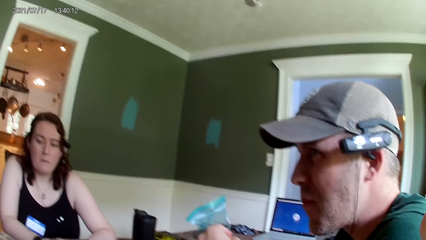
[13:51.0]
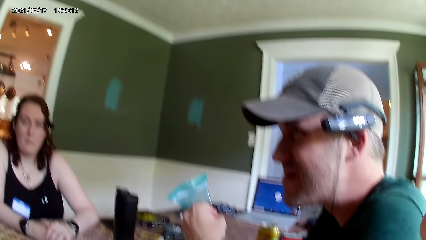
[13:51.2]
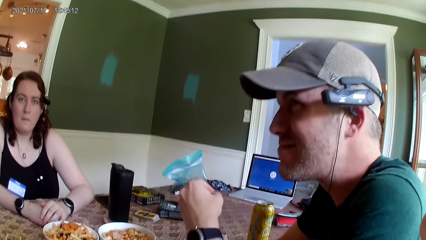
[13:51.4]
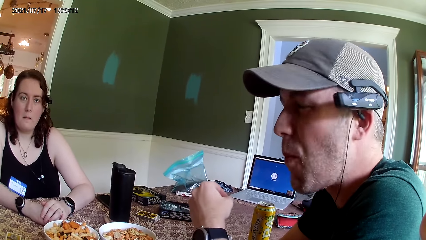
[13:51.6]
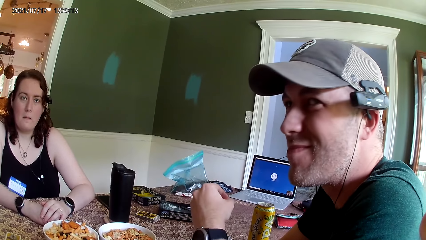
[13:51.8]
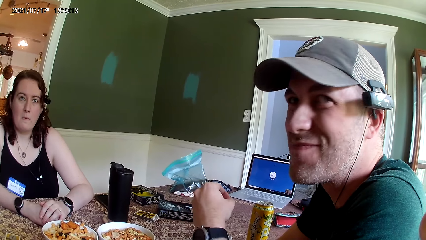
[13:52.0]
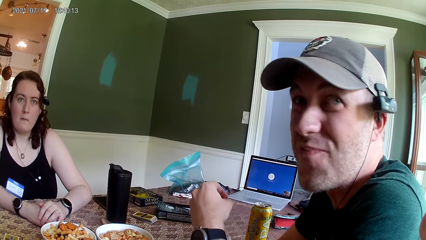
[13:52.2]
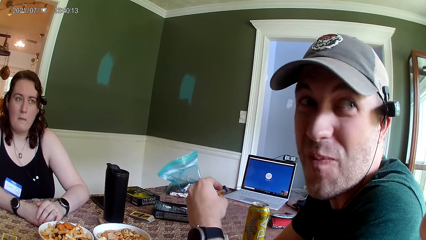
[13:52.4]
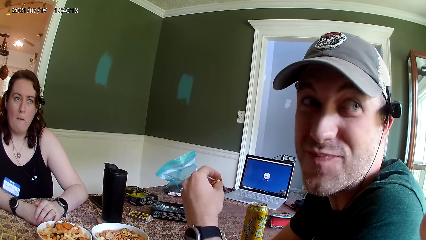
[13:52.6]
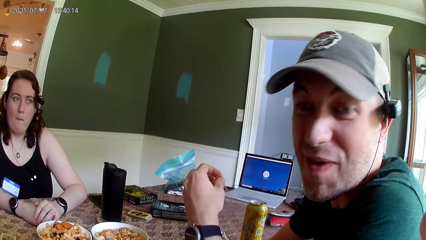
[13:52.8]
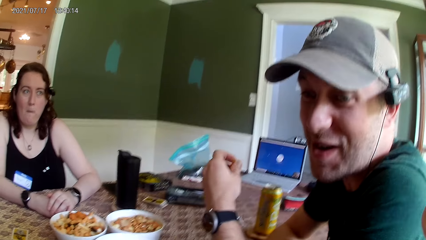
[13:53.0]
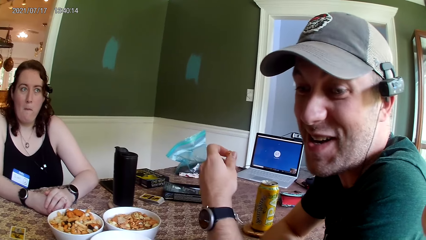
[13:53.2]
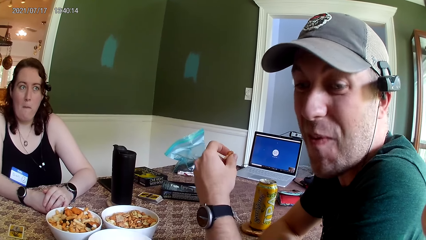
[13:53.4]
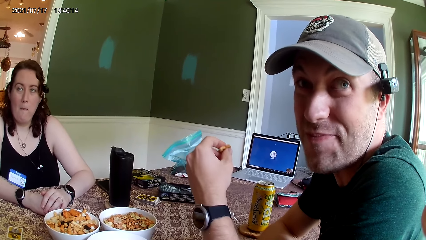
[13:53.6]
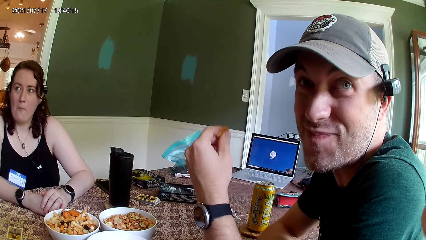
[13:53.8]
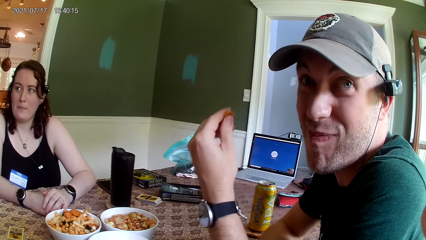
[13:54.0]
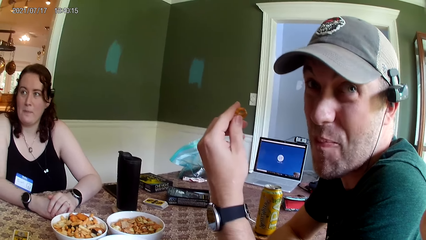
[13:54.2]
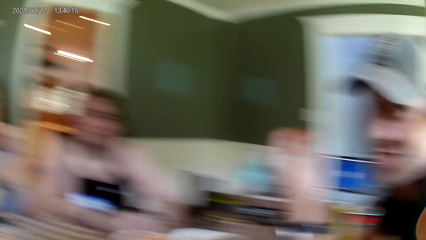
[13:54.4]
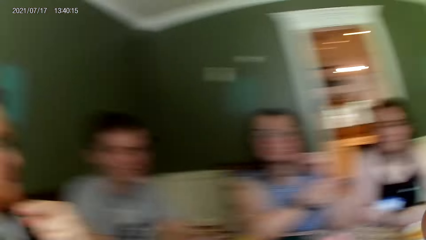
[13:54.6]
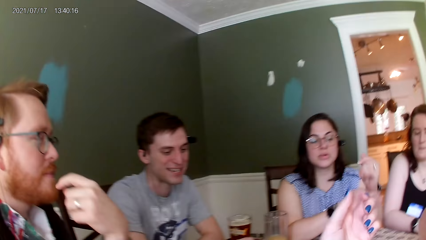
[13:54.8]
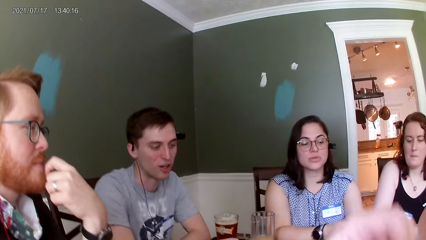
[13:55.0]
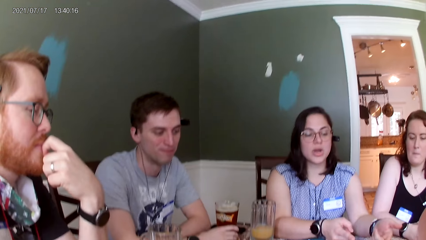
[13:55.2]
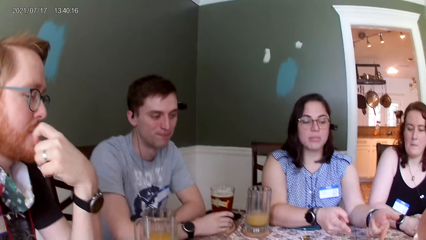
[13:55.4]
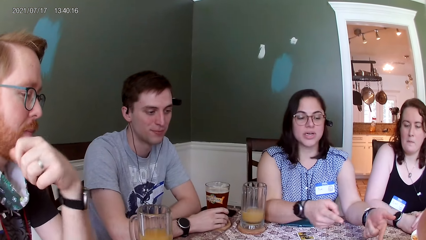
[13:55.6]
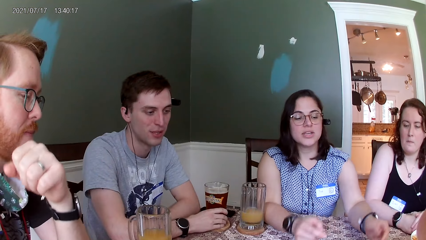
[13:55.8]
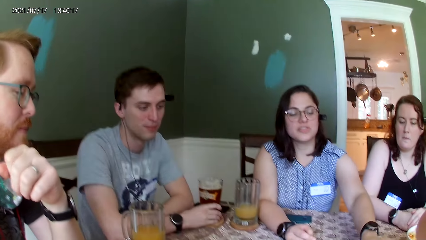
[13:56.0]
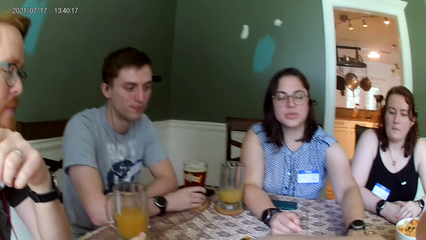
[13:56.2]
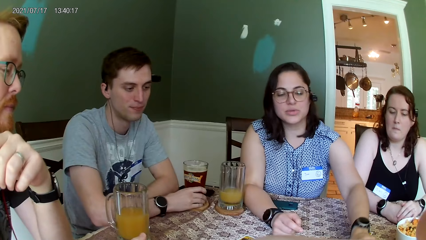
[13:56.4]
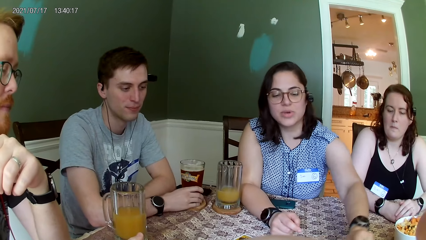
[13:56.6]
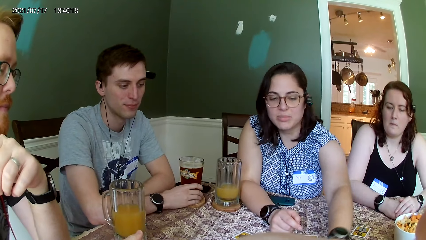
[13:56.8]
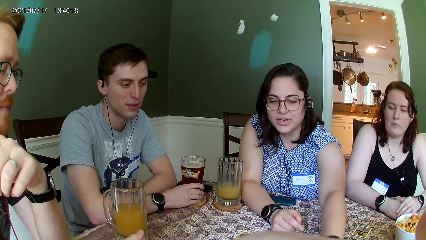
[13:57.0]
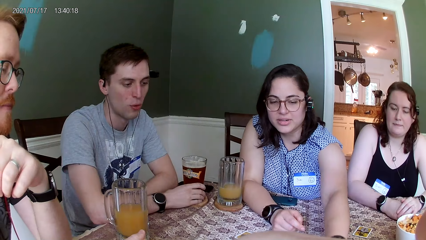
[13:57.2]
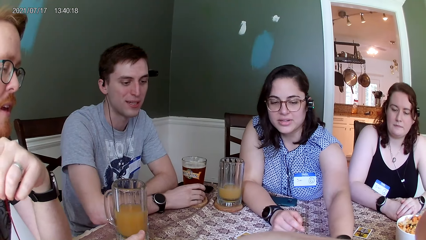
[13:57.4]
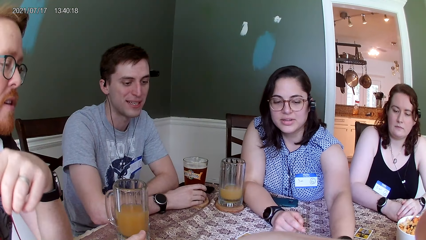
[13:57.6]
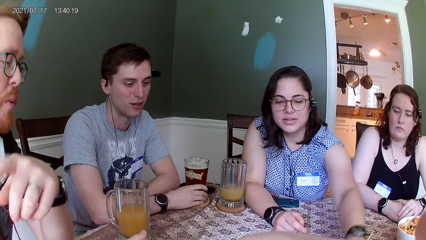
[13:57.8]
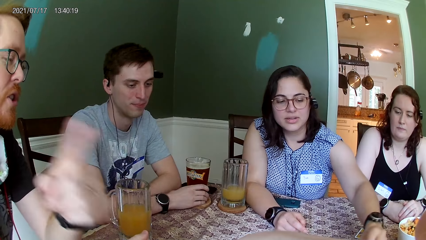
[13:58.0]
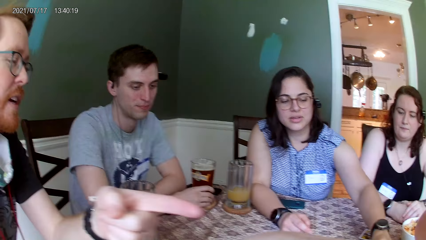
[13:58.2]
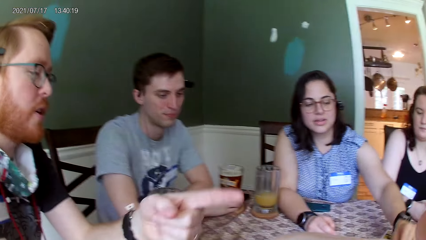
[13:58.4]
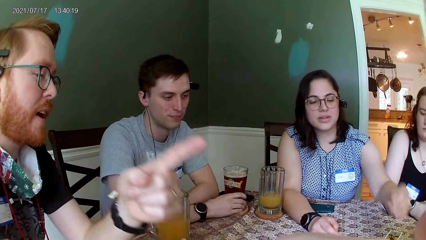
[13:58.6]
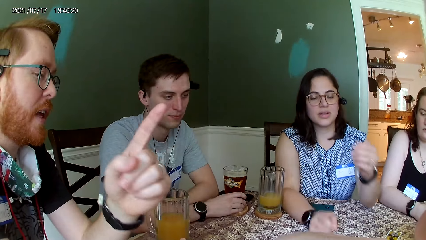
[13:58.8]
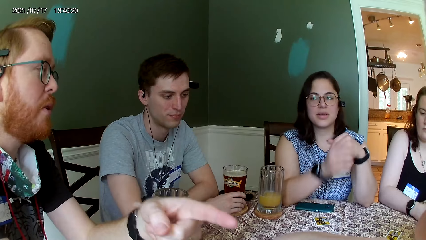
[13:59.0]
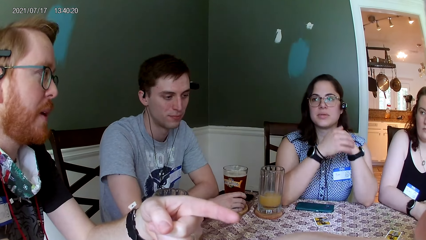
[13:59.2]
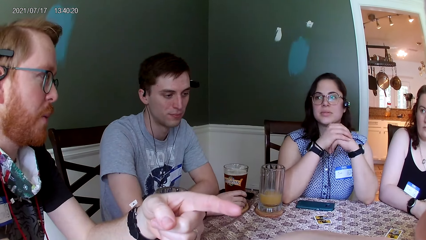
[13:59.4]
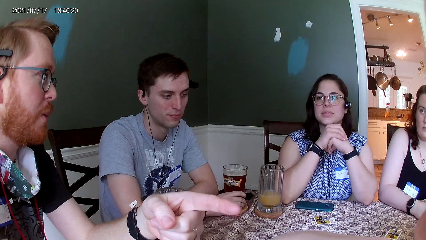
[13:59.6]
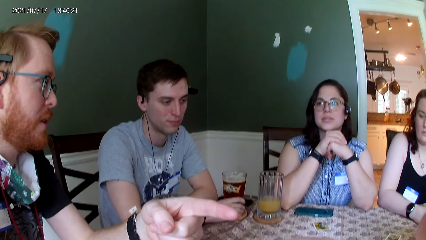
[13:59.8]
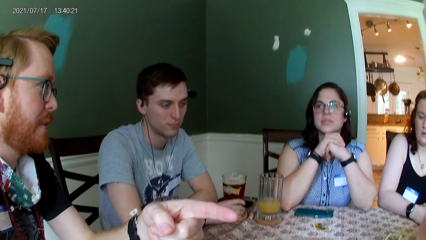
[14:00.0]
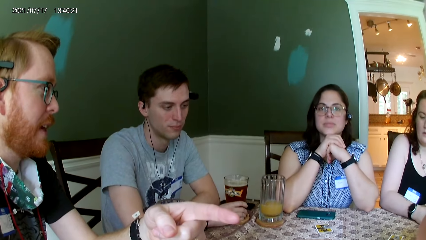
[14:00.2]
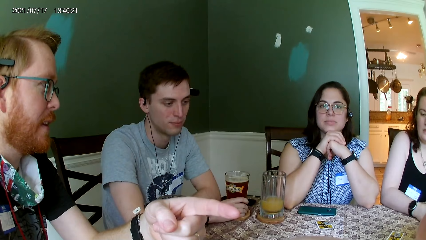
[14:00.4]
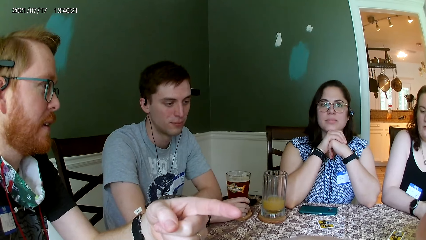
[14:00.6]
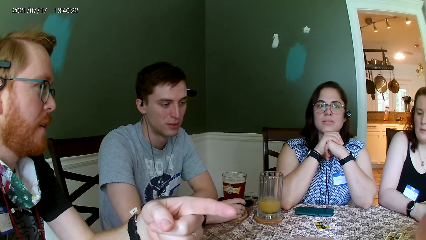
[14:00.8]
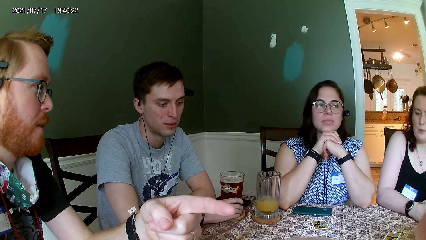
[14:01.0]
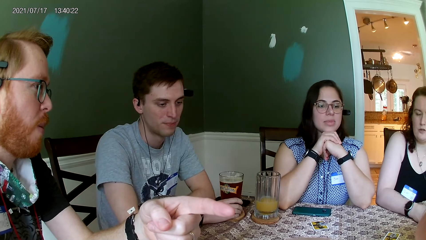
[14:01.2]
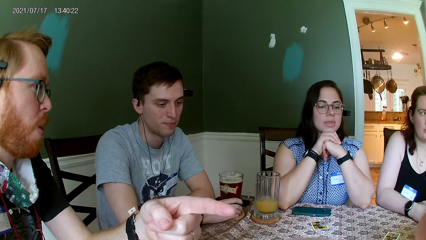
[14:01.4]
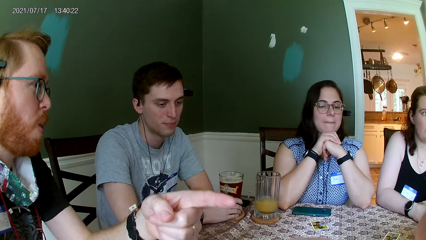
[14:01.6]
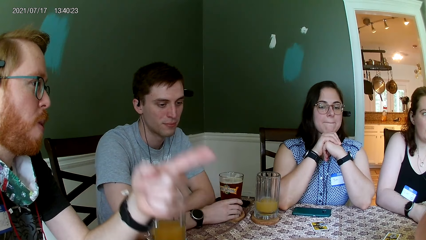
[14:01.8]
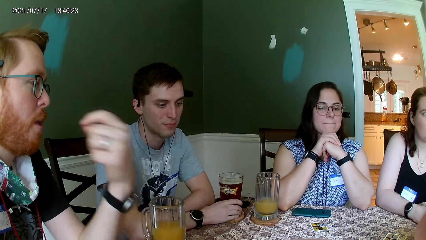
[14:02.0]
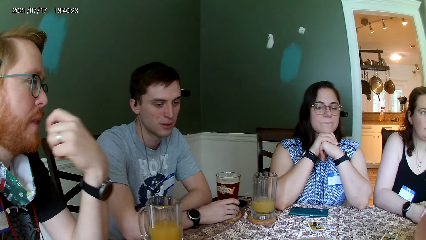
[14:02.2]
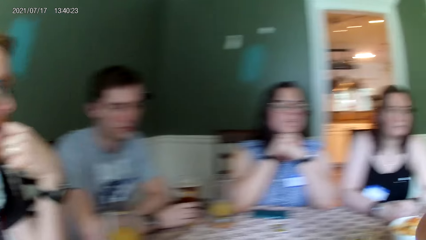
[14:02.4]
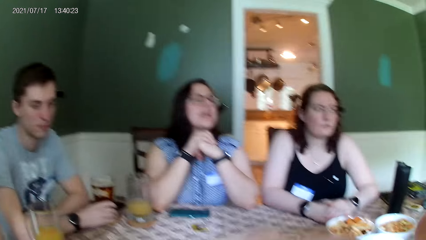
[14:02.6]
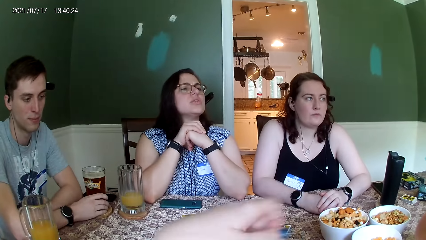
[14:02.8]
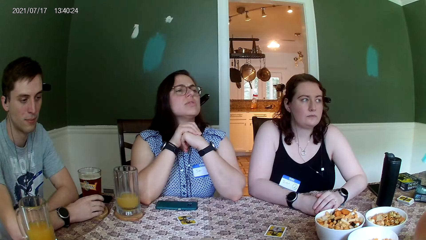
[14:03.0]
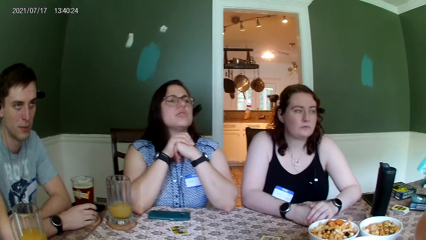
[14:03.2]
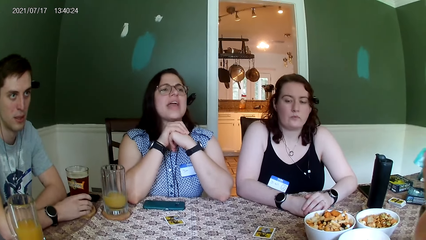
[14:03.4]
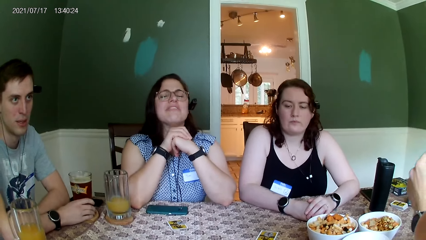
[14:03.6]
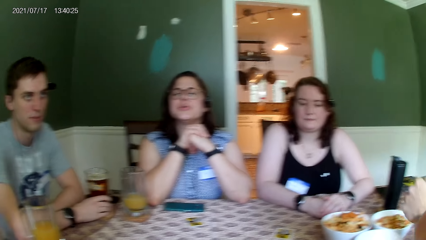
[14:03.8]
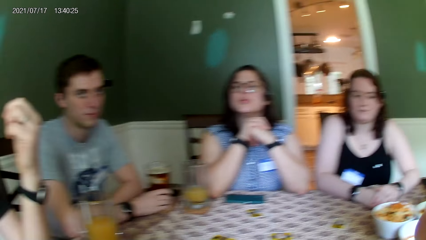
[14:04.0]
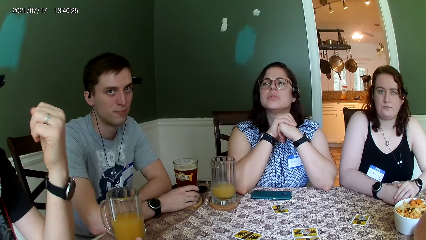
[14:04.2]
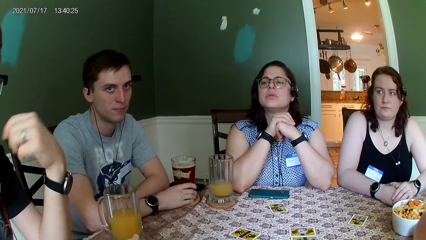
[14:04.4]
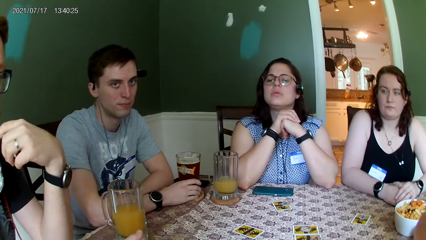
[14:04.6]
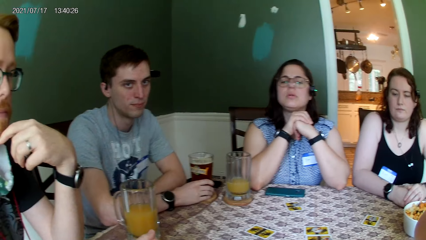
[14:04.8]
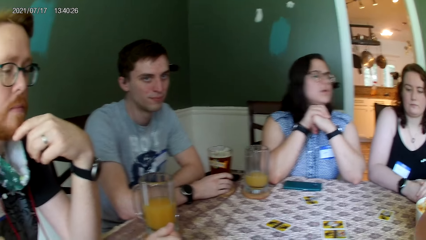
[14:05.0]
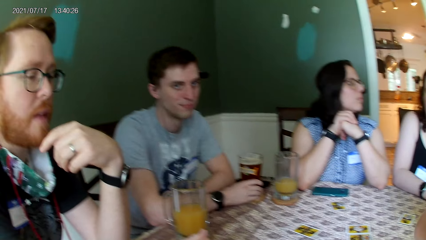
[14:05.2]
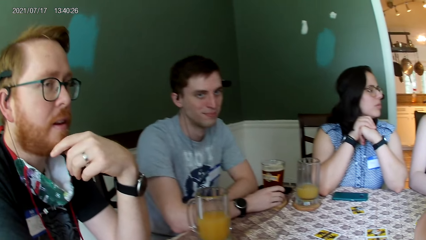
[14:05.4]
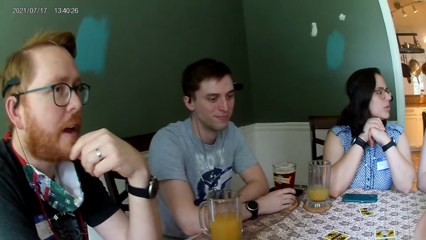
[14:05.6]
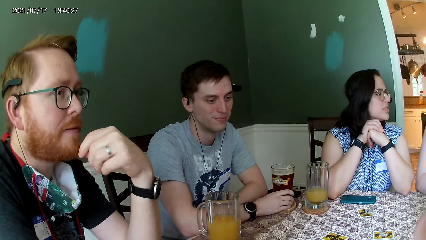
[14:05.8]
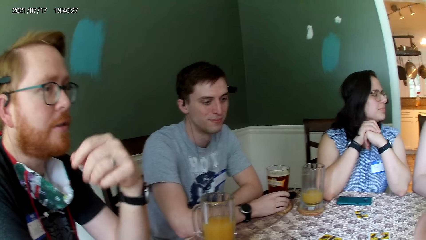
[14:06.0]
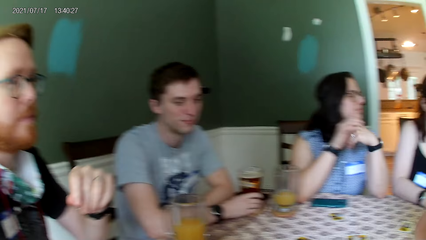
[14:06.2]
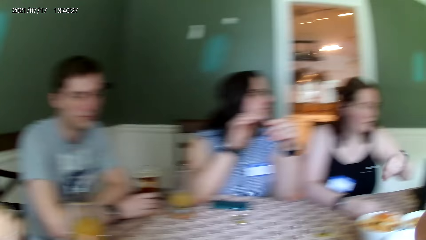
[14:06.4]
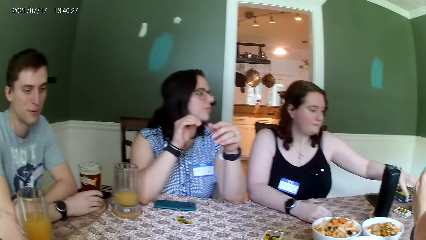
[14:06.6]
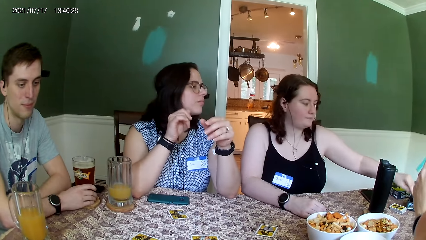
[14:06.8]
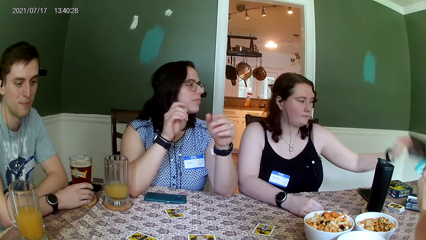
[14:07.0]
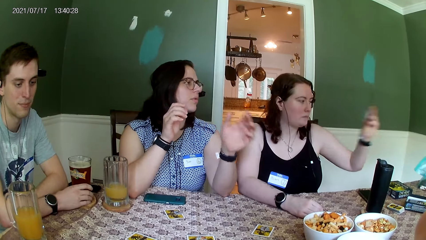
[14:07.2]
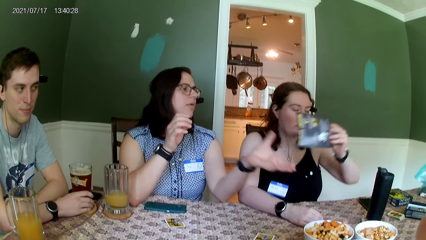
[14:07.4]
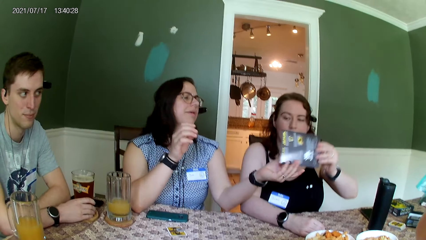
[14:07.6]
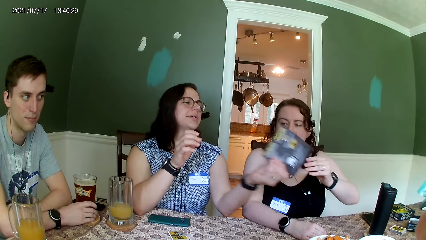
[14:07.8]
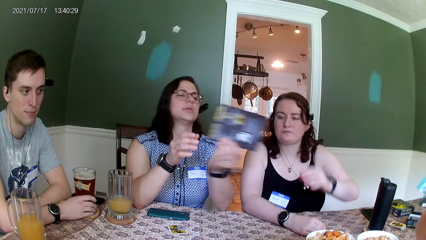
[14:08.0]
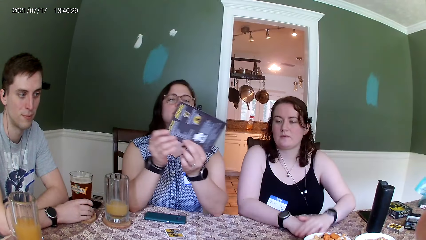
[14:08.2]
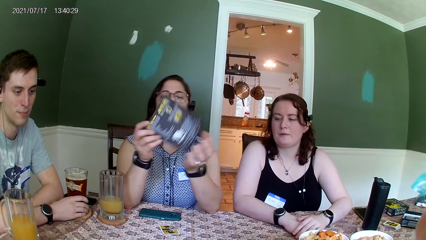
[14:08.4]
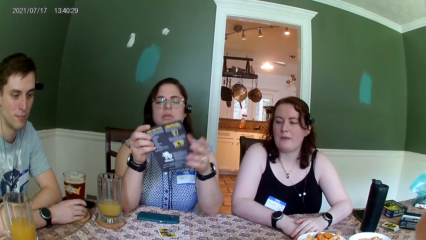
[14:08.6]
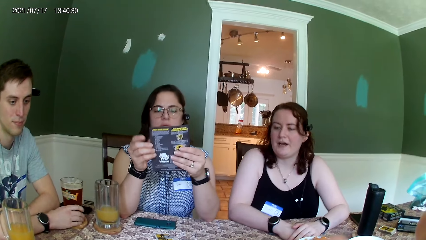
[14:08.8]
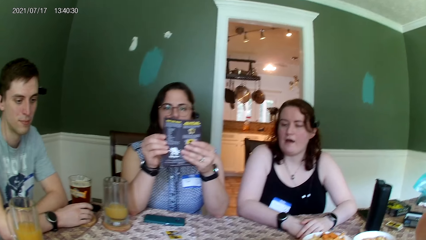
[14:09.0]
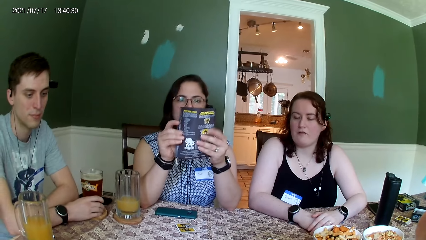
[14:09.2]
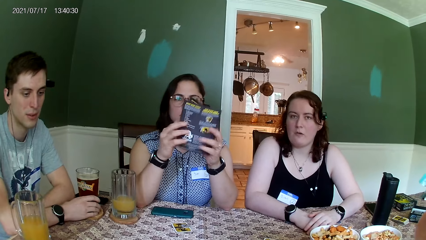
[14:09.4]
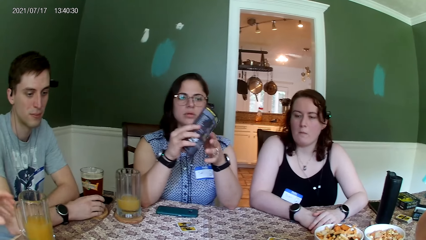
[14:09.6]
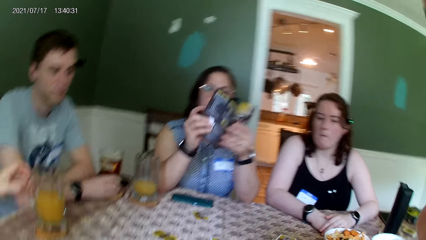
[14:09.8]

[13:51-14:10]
A woman picks a paper from the table with her left hand. Another woman takes the paper from the first woman with her left hand.
